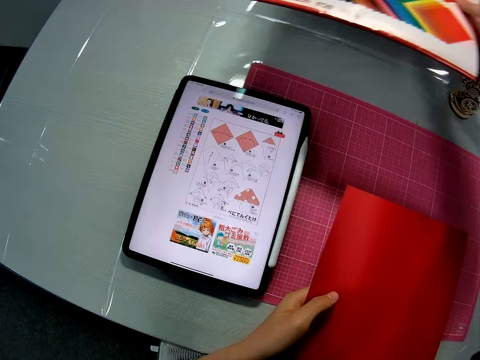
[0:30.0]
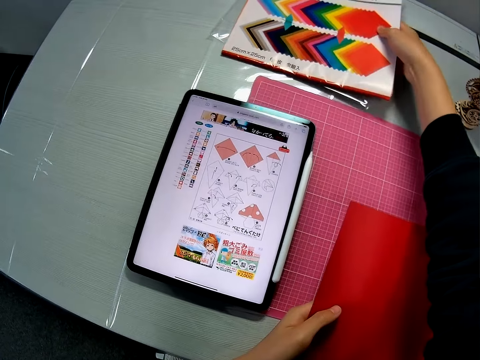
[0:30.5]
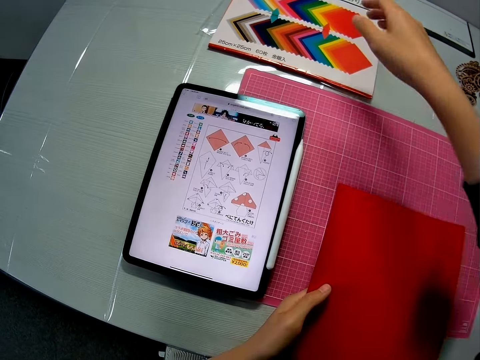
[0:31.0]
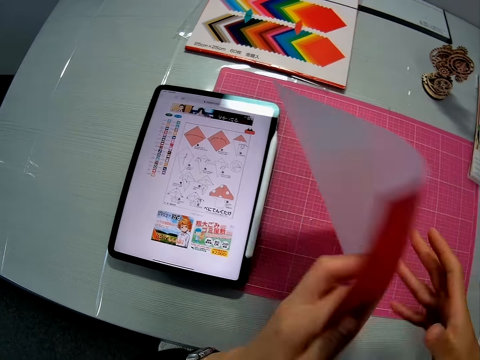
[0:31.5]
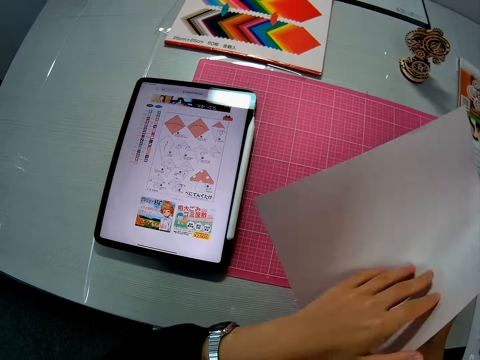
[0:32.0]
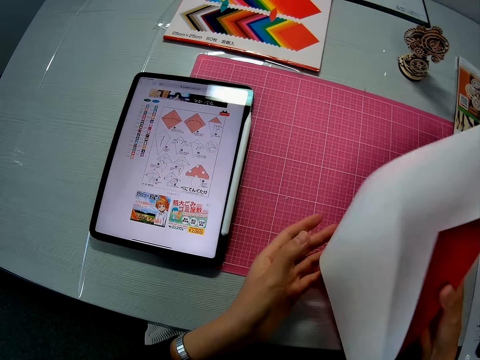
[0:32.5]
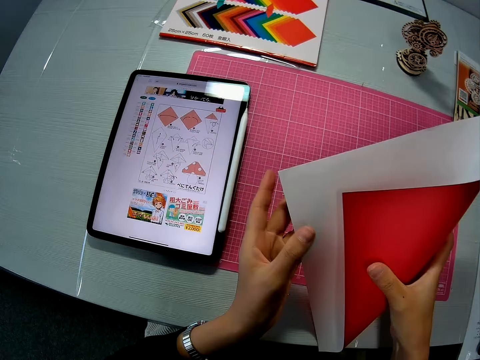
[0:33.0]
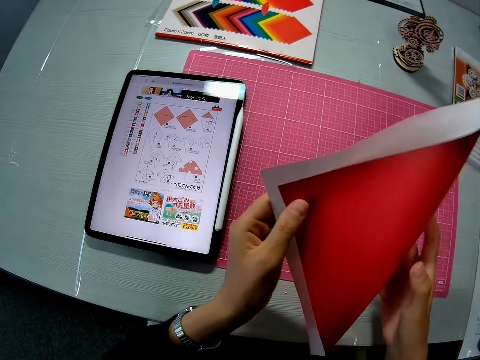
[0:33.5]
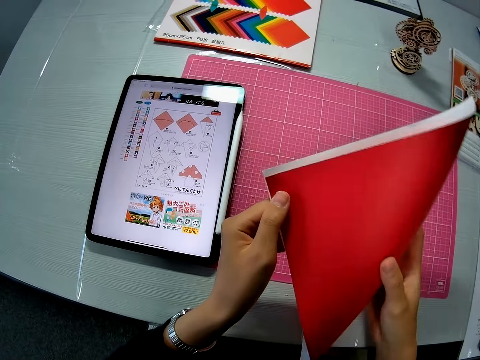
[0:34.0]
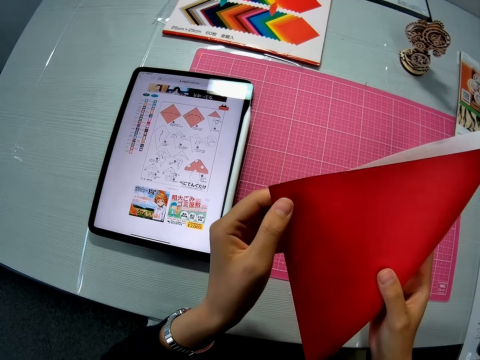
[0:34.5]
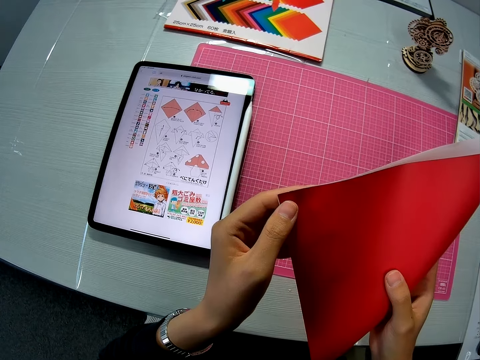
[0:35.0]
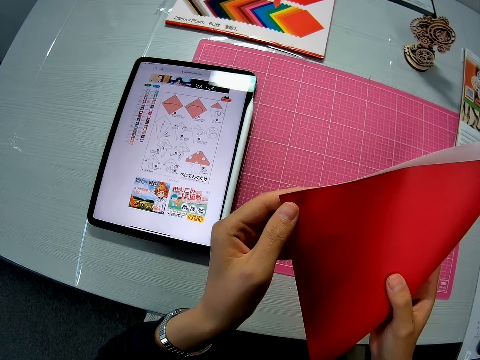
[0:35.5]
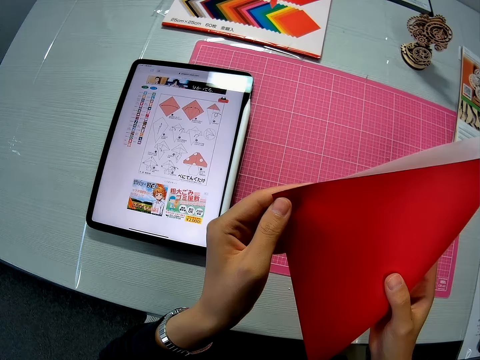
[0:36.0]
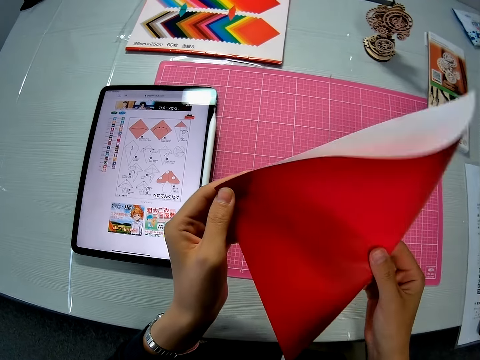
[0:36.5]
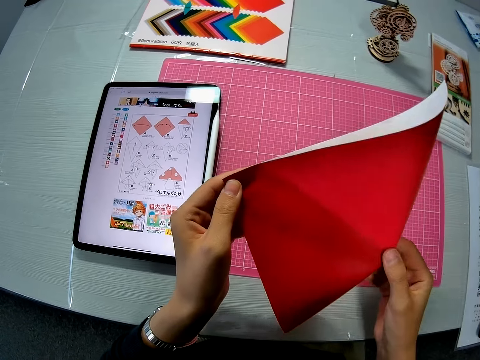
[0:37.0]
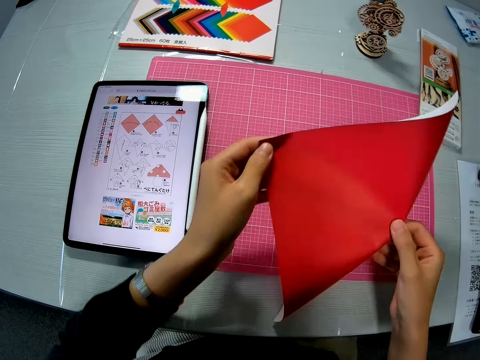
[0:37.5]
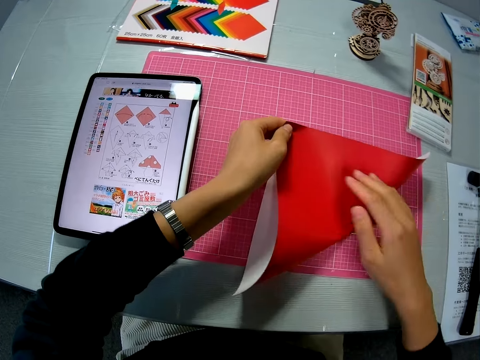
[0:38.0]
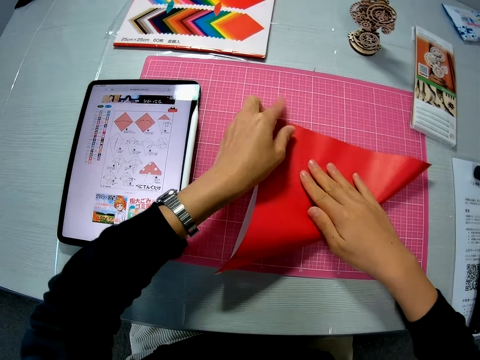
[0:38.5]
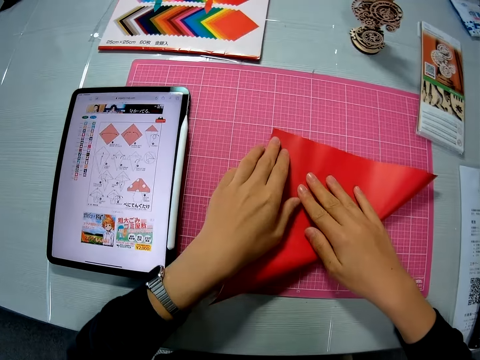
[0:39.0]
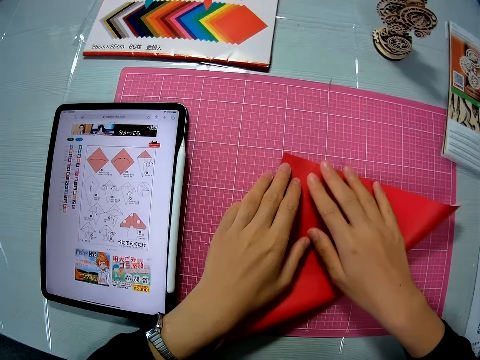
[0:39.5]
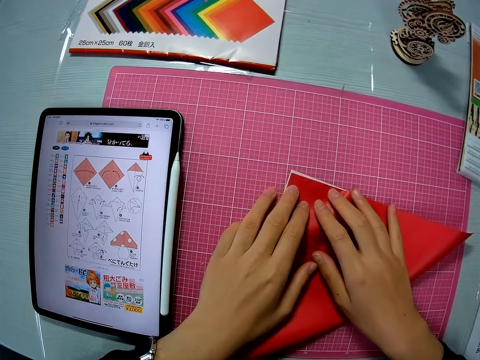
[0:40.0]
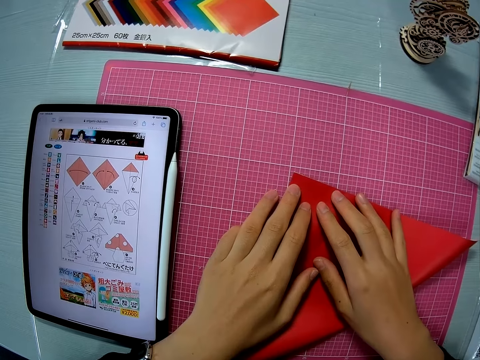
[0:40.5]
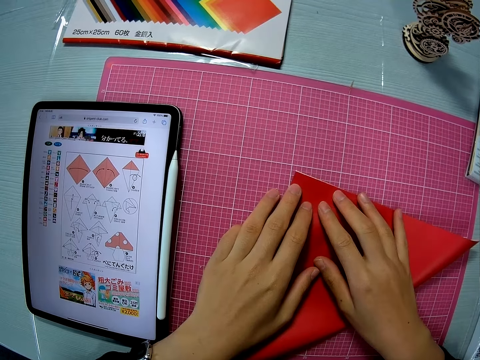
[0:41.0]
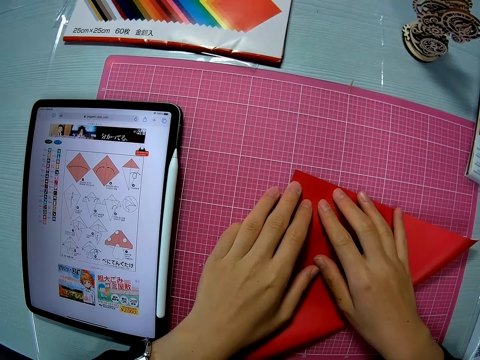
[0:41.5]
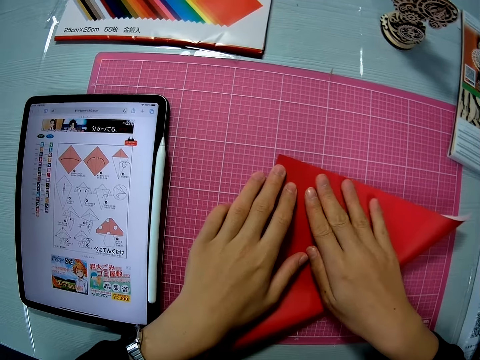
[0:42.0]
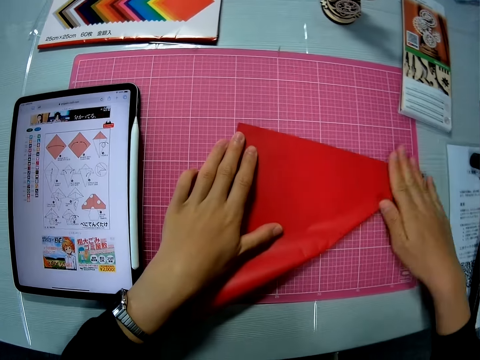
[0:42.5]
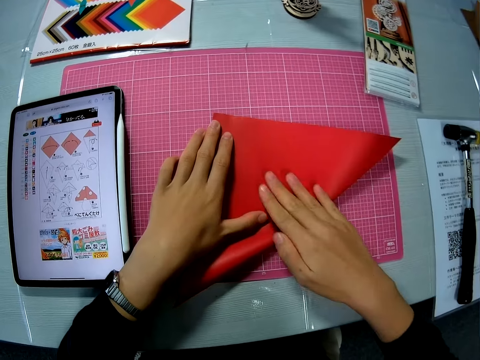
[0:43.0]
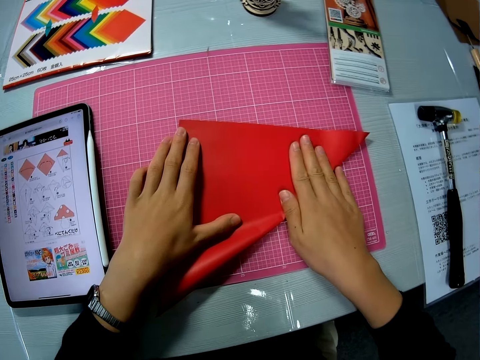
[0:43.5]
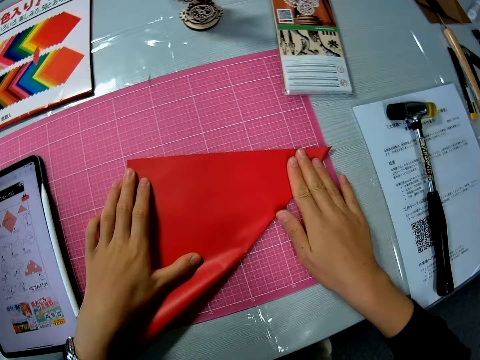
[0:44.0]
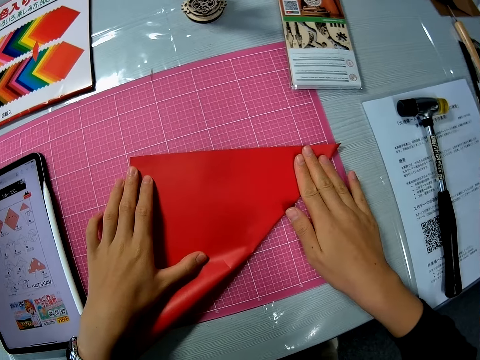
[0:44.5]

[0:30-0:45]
The camera wearer places the ream on the table. They turn over the crafting sheet. They fold the crafting sheet into a triangle. They place the crafting sheet on the cutting mat. They press the sides of the crafting sheet. They fold the paper with the fingers.

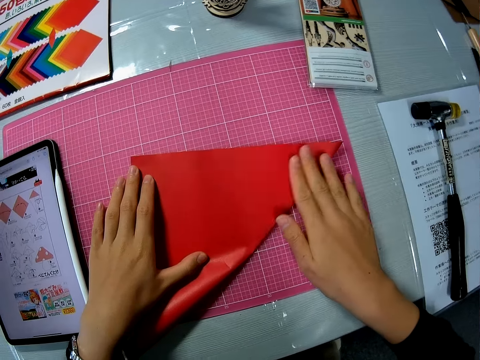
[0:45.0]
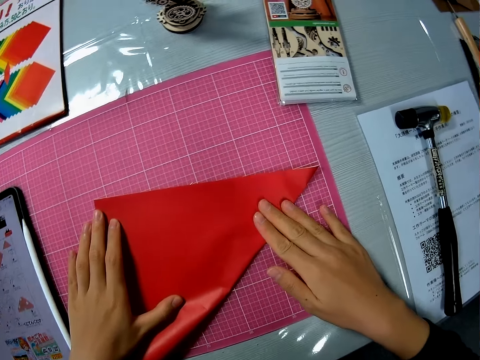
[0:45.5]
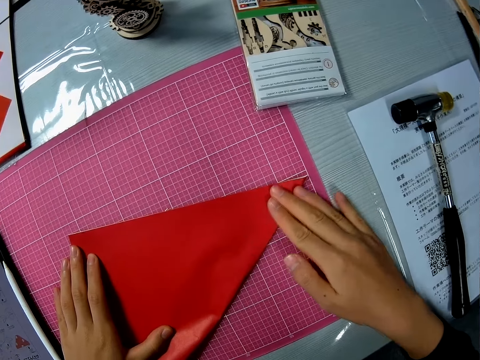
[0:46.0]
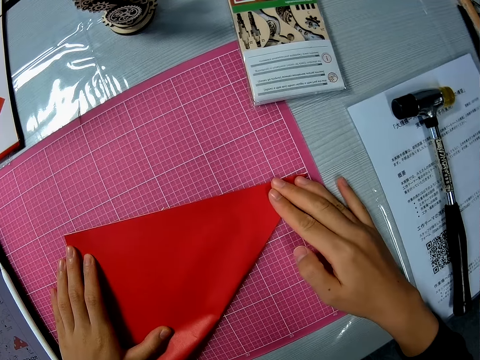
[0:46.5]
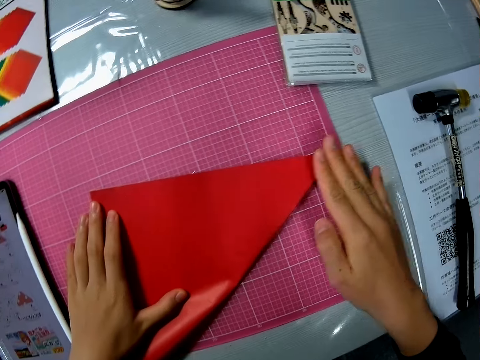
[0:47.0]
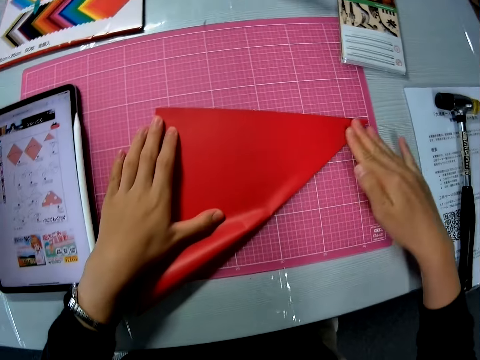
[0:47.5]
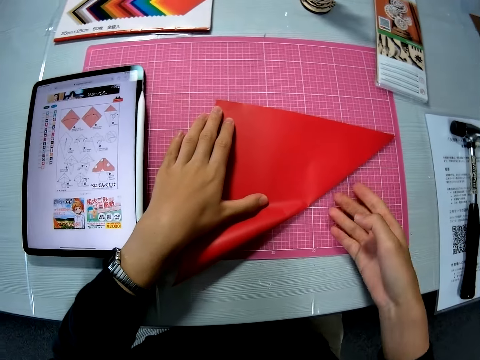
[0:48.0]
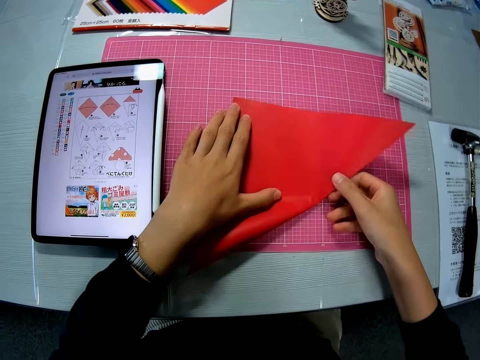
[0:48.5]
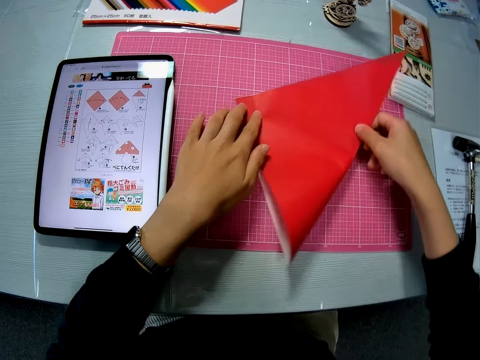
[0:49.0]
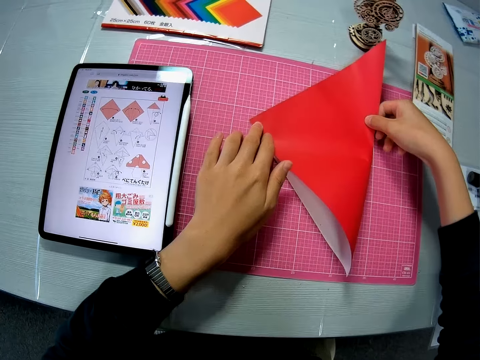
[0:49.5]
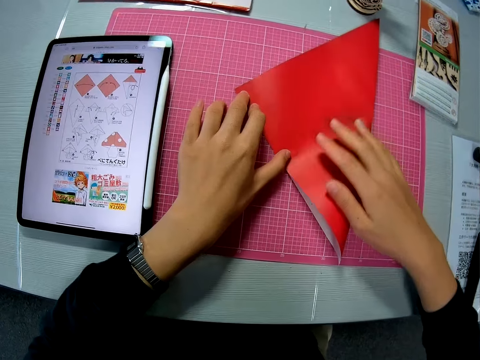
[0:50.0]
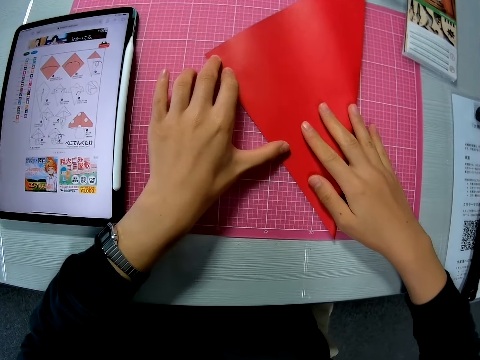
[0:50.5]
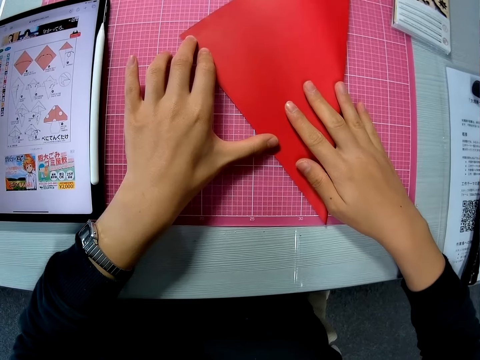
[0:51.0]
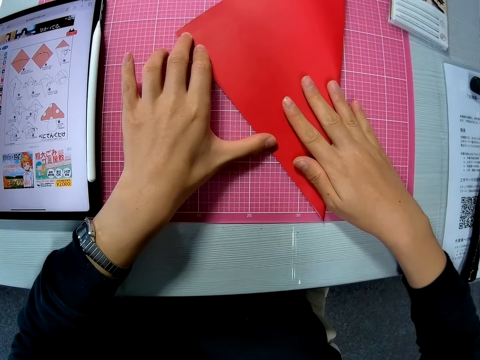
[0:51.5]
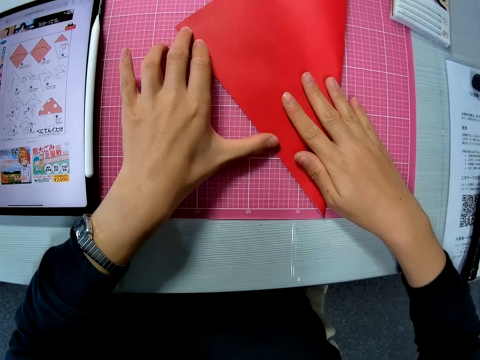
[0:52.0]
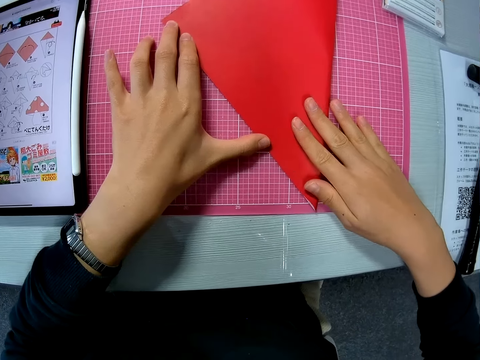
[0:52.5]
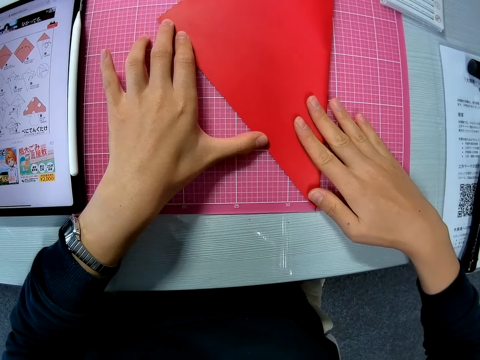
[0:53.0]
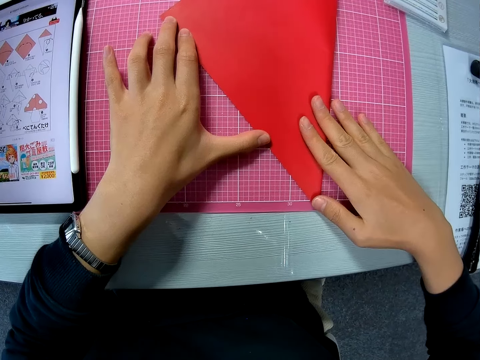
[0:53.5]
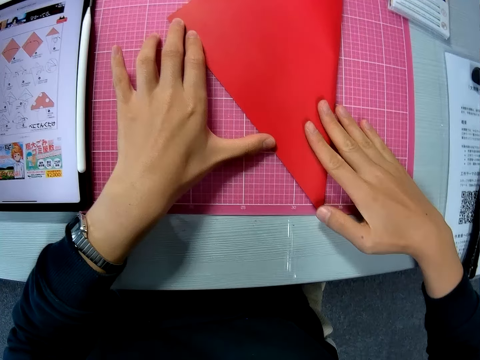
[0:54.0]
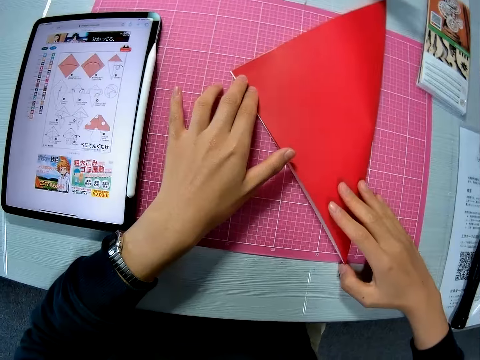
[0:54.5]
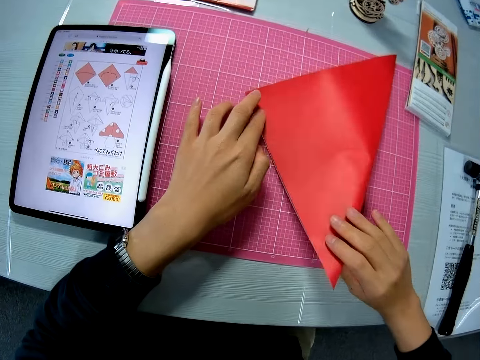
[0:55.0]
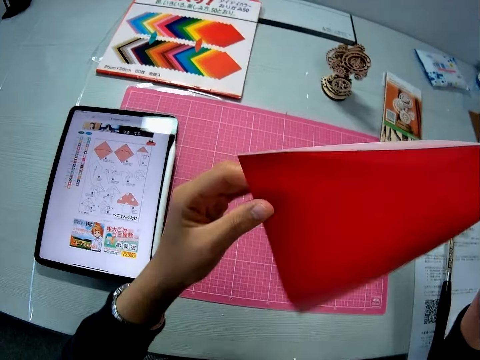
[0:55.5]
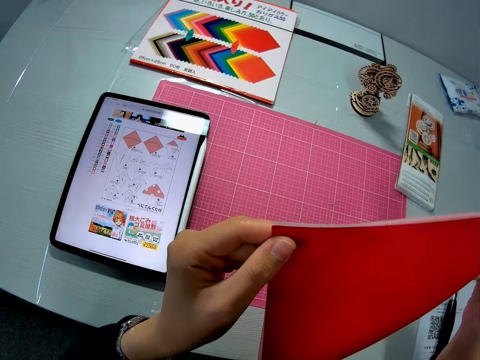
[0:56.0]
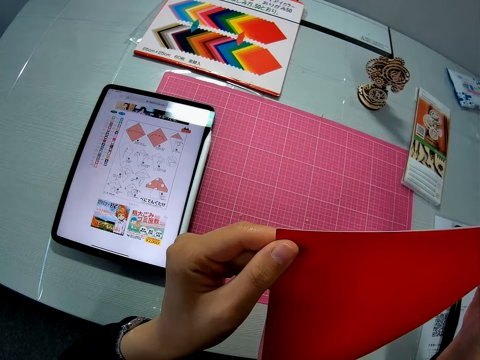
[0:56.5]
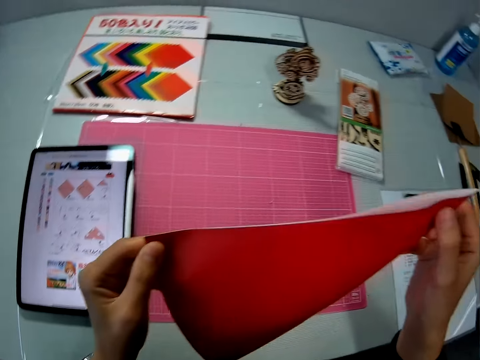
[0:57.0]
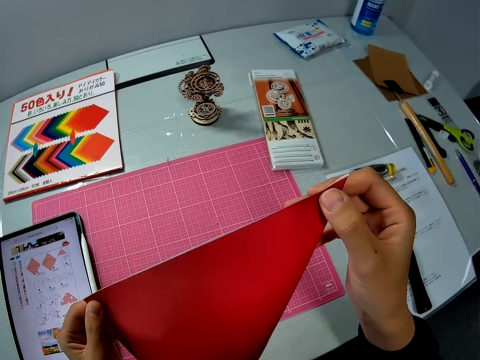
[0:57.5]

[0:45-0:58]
The camera wearer turns the paper craft. They hold the paper craft. They pick up the crafting sheet from the cutting mat. They adjust the crafting sheet.
